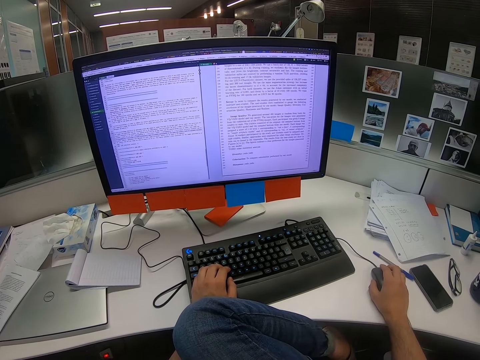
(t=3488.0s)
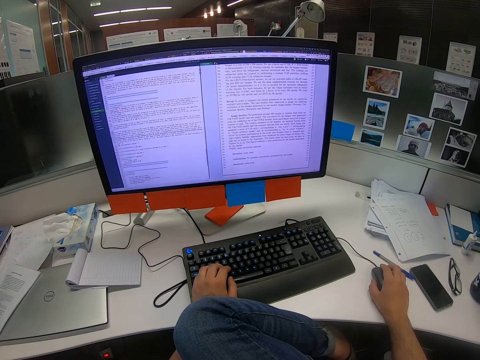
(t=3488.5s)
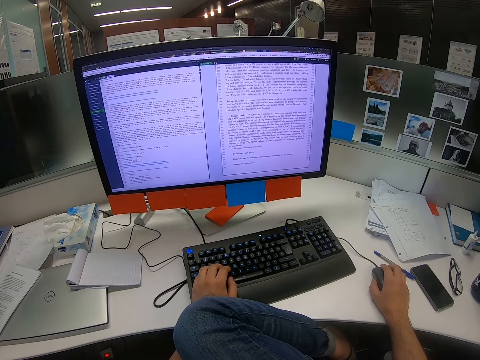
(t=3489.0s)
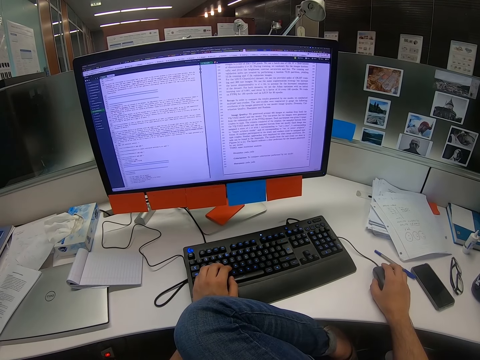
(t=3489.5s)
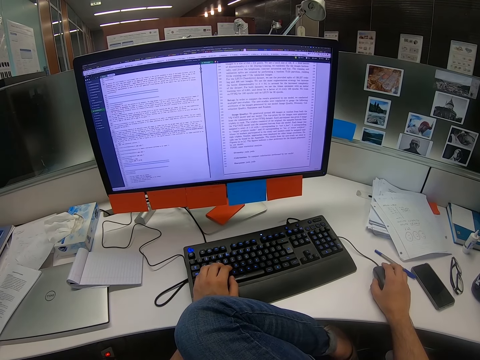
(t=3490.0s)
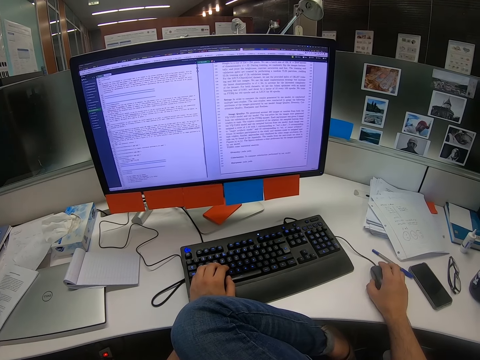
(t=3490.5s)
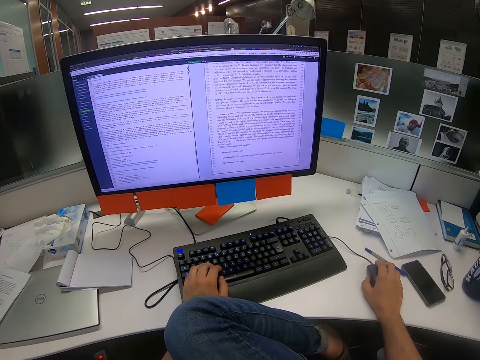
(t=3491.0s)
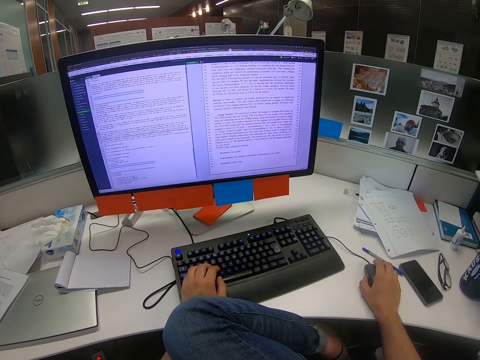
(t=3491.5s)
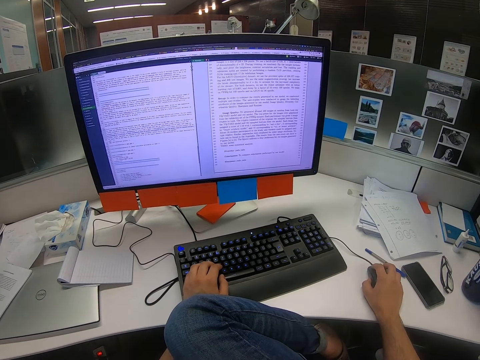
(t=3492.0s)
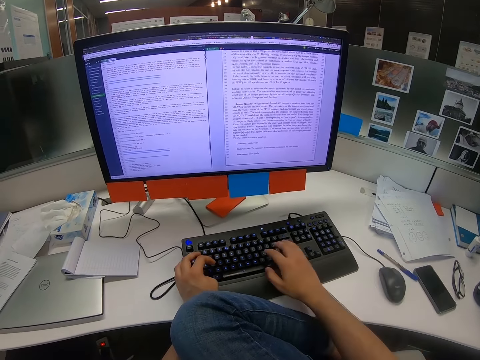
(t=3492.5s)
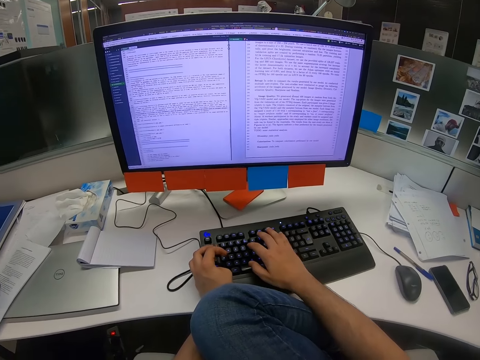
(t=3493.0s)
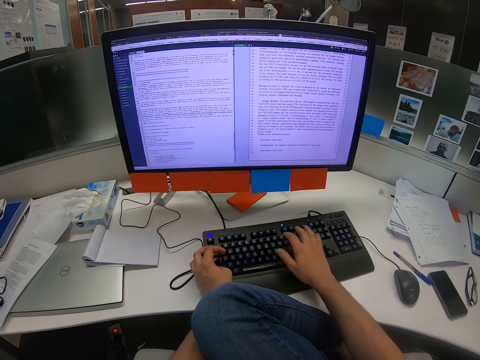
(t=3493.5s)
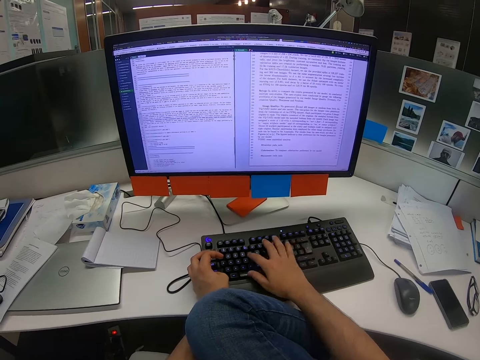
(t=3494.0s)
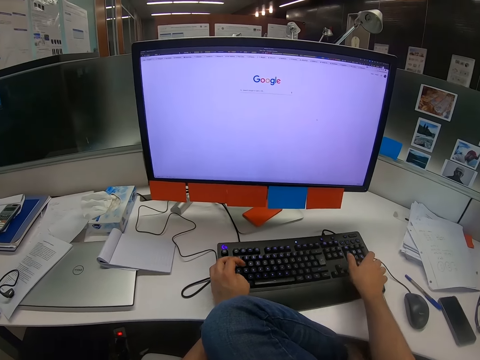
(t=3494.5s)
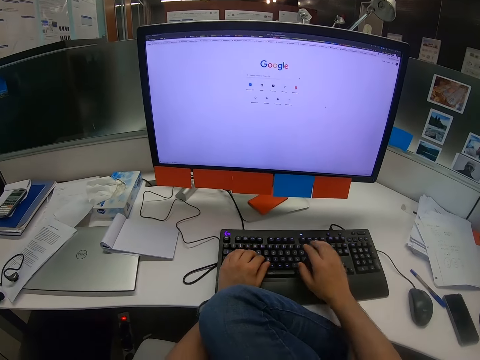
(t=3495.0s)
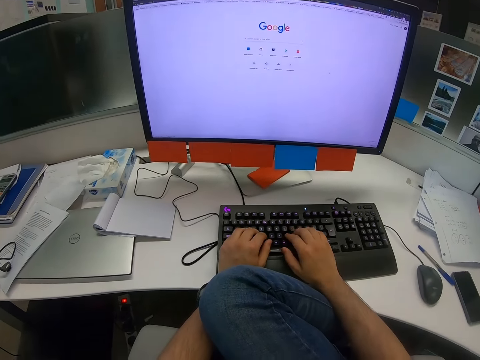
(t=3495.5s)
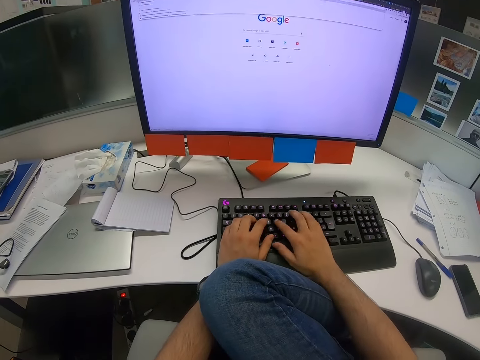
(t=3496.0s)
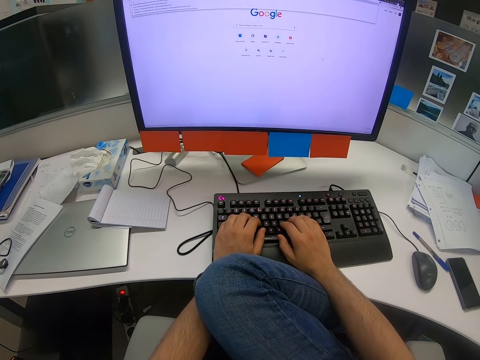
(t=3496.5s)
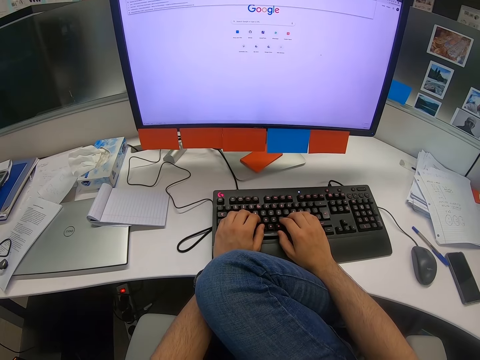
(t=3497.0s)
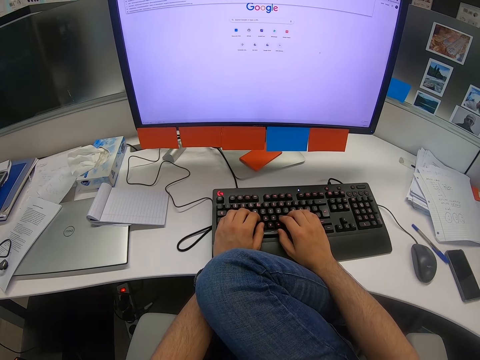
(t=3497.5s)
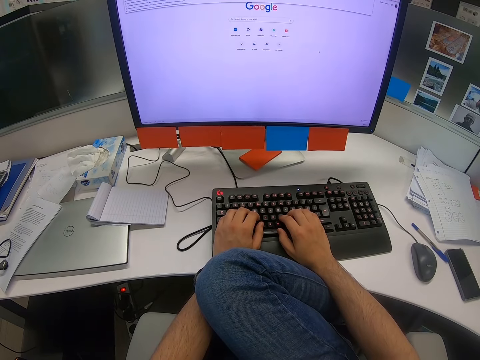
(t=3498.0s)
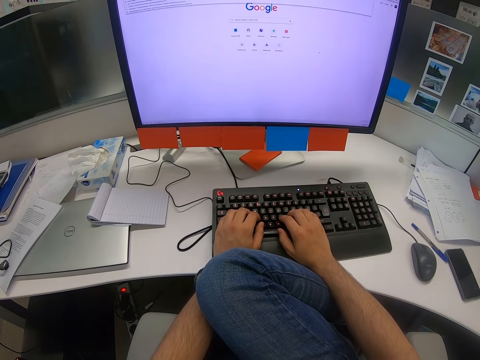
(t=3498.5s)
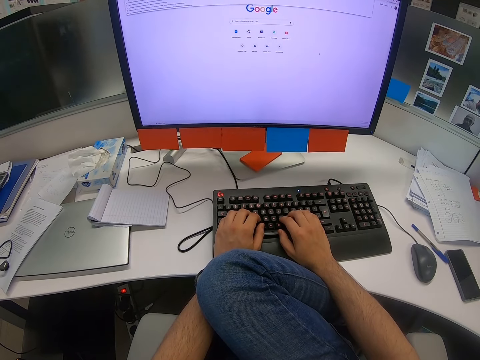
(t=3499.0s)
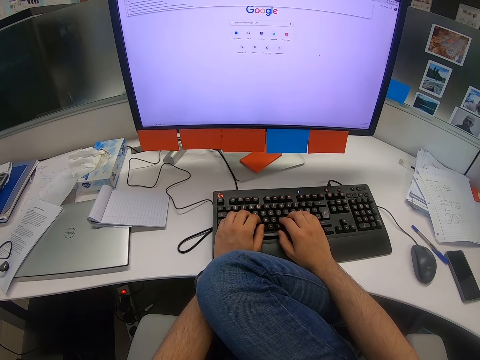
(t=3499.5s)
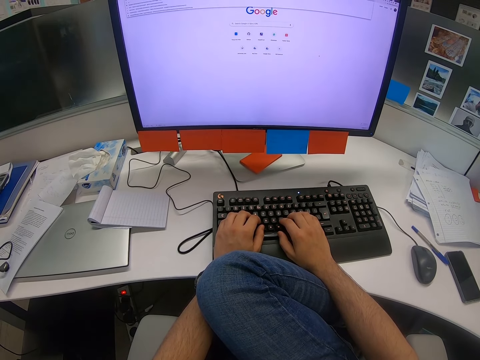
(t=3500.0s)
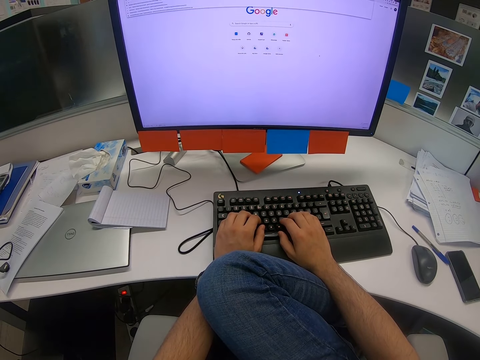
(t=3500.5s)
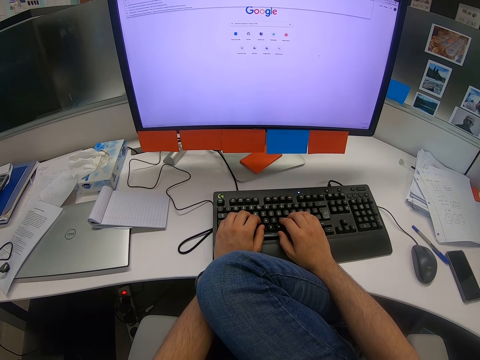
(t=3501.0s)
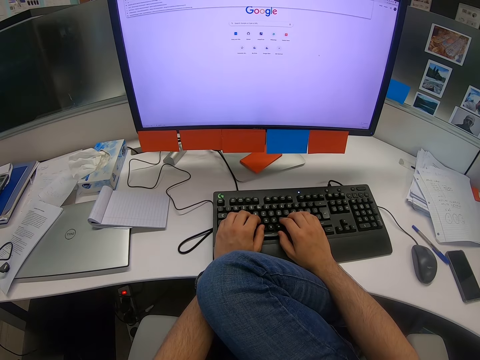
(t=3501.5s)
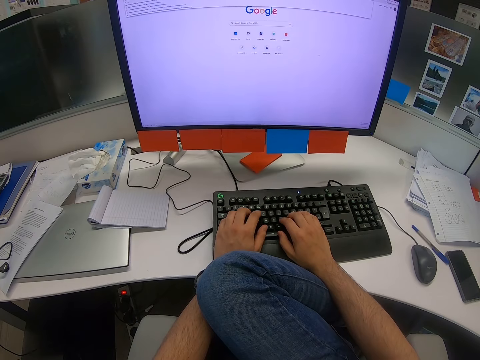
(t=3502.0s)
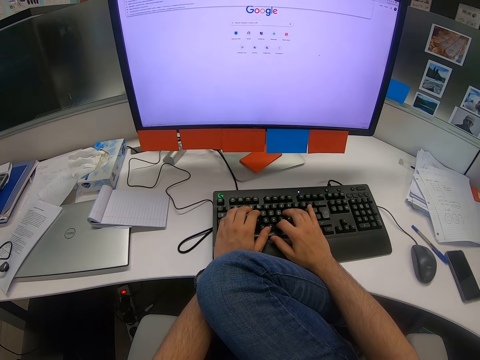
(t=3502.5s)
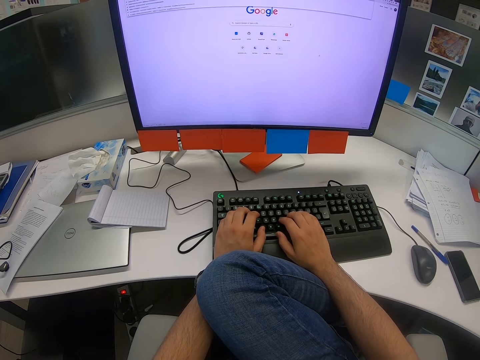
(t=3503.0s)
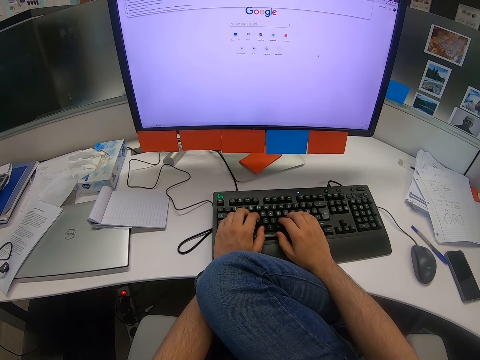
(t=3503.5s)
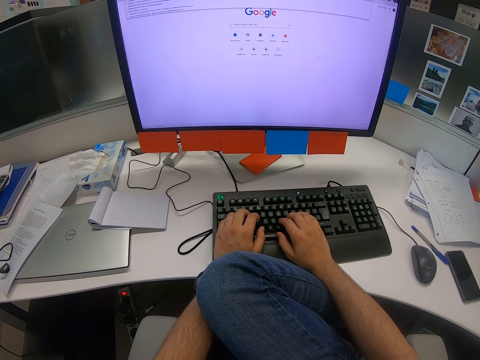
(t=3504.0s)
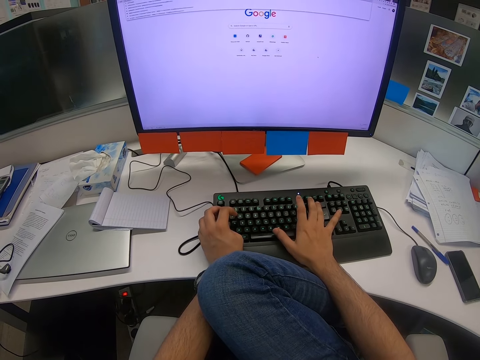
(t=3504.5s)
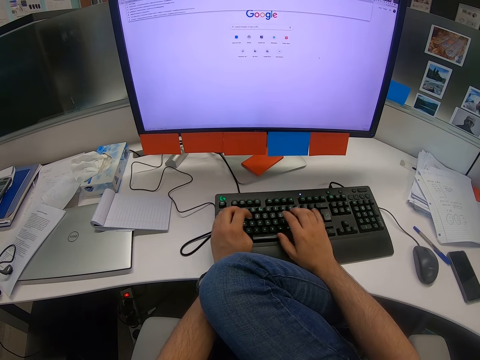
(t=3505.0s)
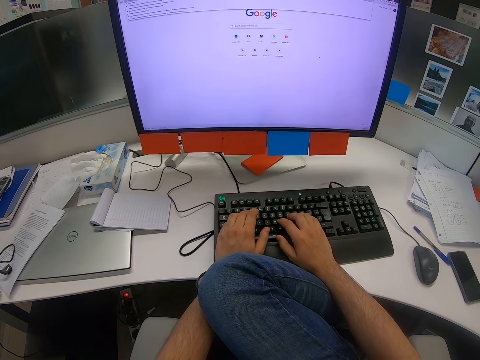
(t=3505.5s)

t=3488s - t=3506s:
The camera wearer looks on the computer screen. They scroll on the computer. They read on the computer. They type on the keyboard with both hands. They align the keyboard. They type on the computer keyboard. They look on the computer screen. They pause typing. They type on the computer keyboard.

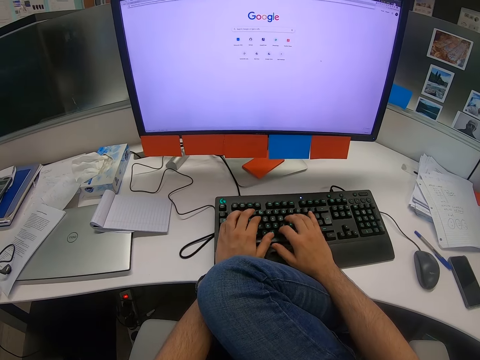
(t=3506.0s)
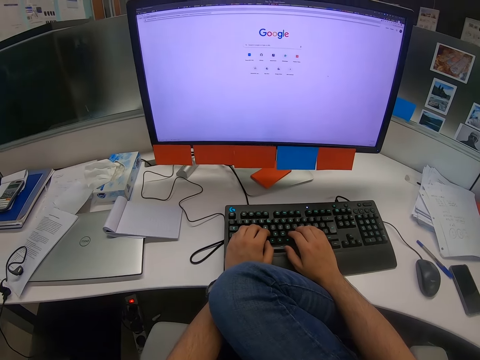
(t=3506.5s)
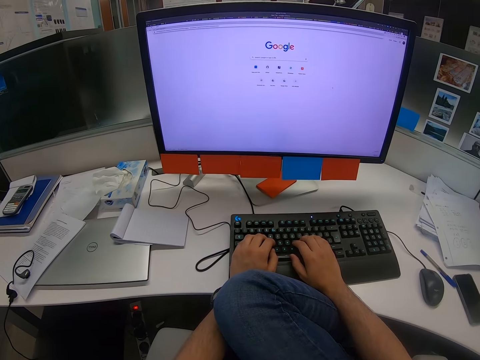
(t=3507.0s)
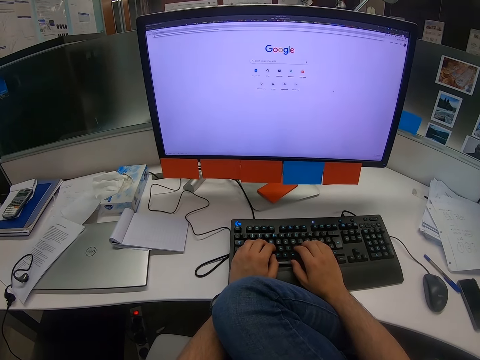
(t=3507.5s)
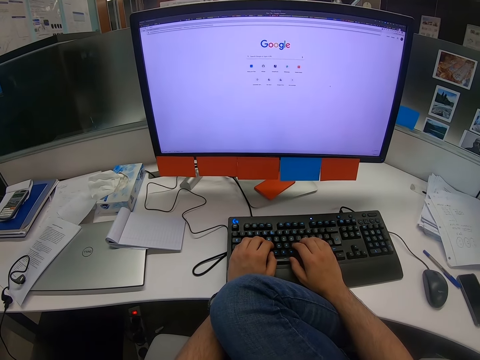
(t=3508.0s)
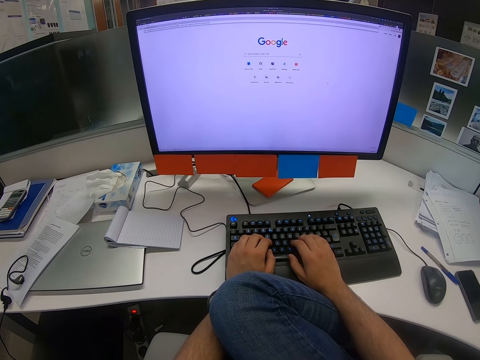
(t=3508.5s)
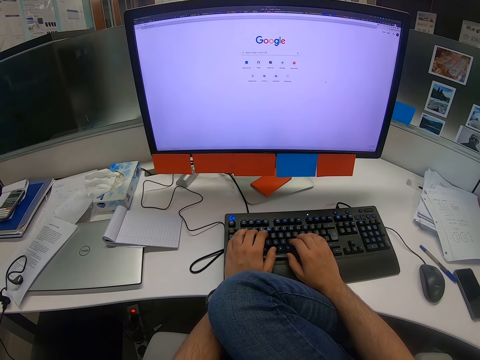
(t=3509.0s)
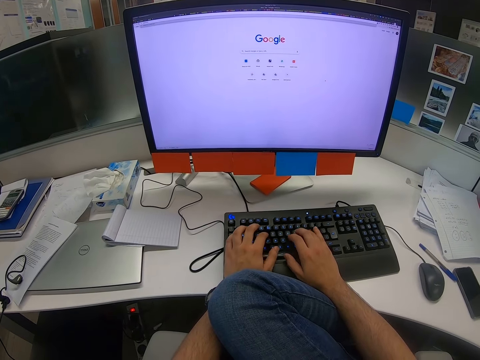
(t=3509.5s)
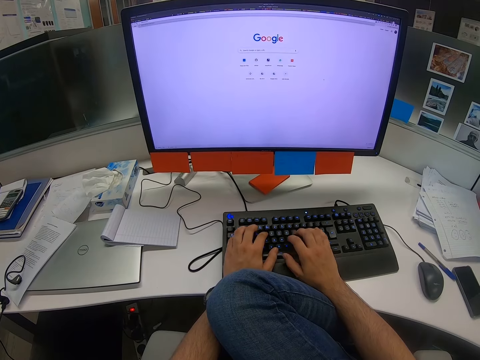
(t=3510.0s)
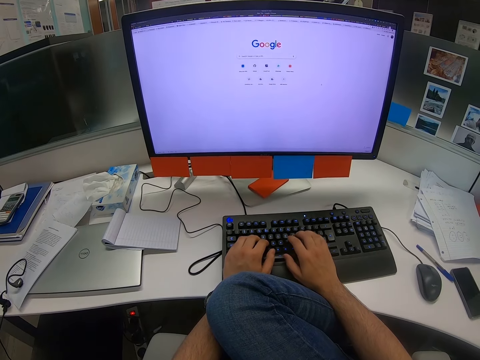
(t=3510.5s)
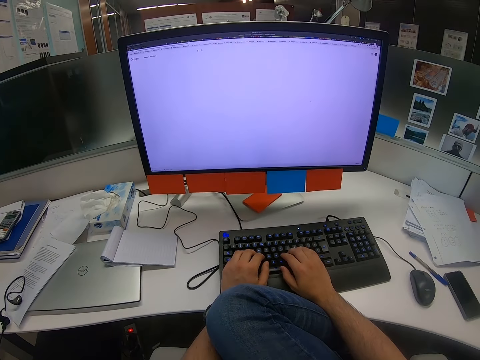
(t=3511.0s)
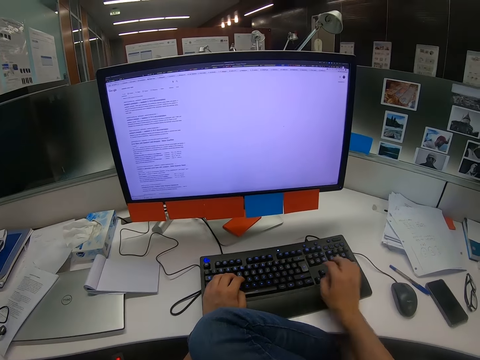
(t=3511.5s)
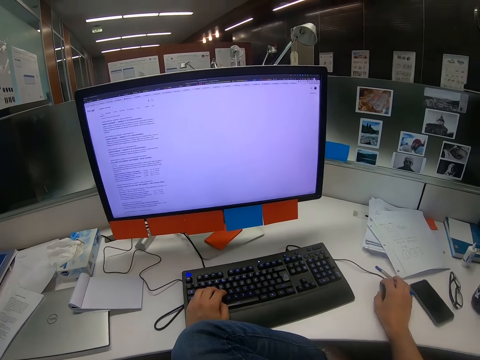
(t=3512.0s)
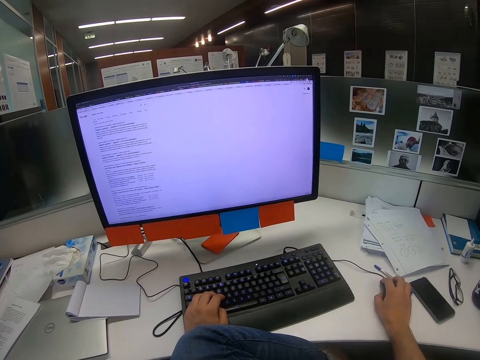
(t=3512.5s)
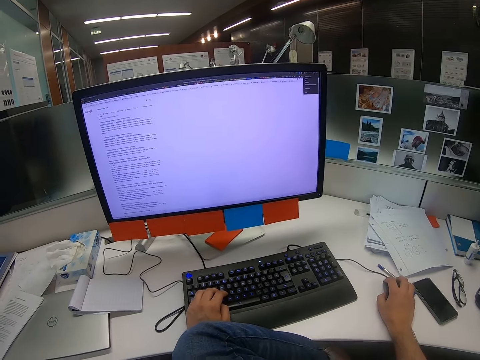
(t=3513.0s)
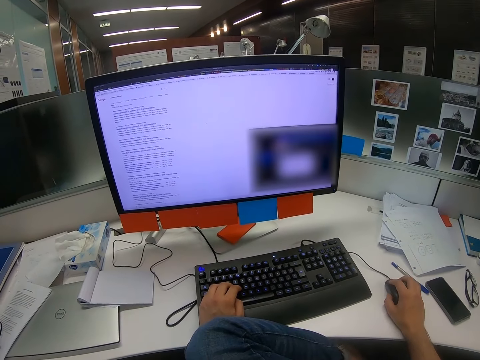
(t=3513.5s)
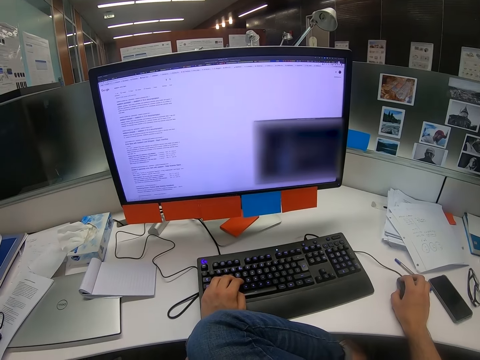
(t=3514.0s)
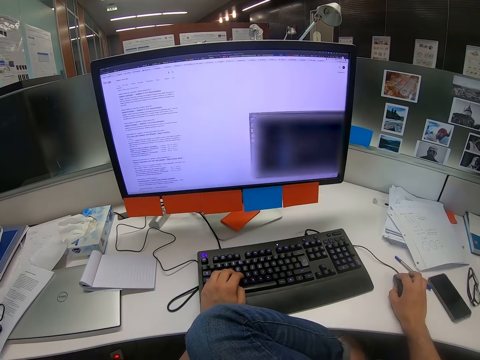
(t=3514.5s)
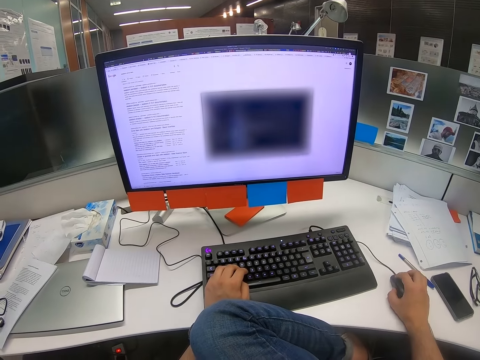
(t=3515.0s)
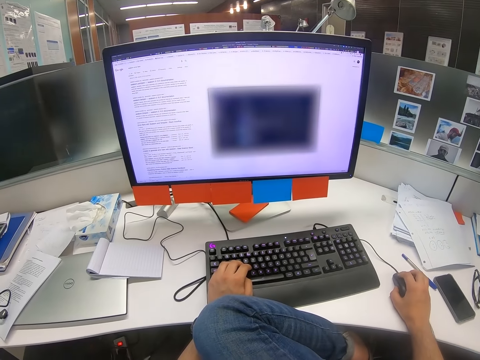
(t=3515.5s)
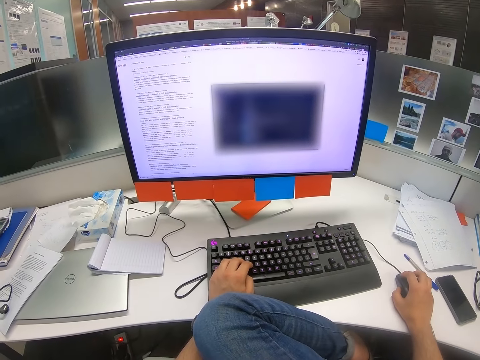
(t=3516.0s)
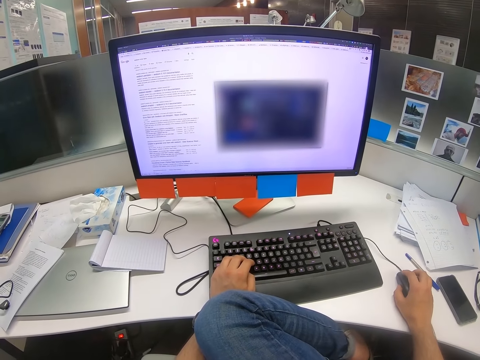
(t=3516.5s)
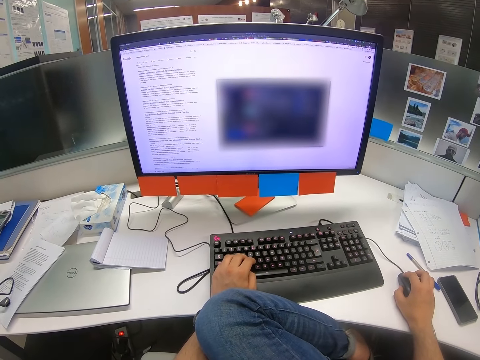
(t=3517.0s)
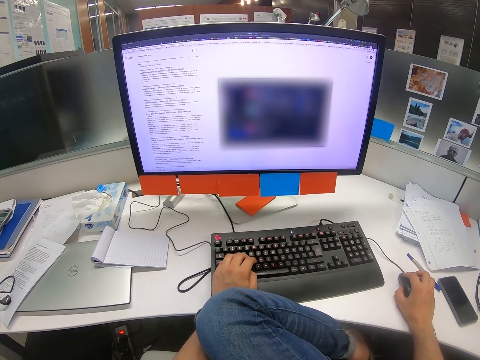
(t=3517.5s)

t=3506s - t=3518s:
The camera wearer types on the keyboard. They type on the keyboard again. They hold on the keyboard. They scroll on the computer mouse. They click on the mouse.
